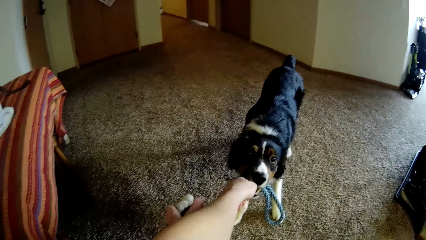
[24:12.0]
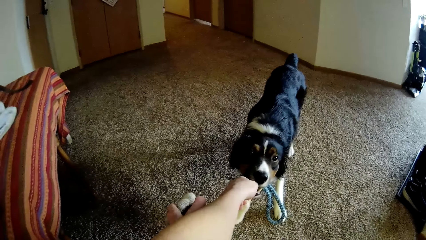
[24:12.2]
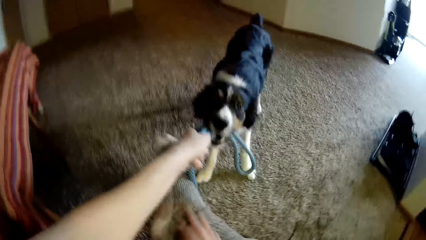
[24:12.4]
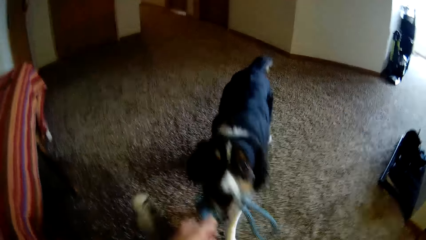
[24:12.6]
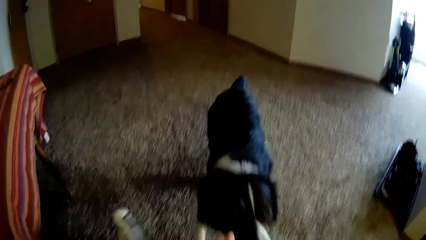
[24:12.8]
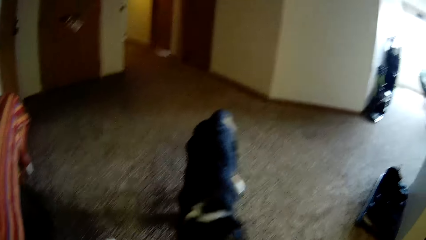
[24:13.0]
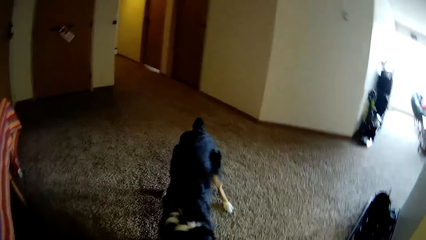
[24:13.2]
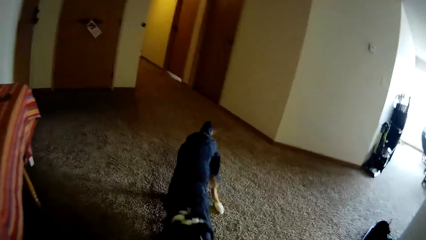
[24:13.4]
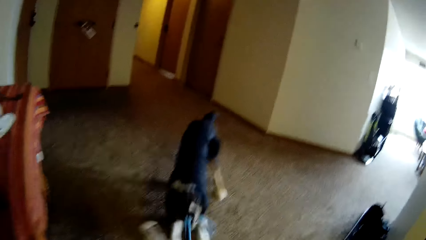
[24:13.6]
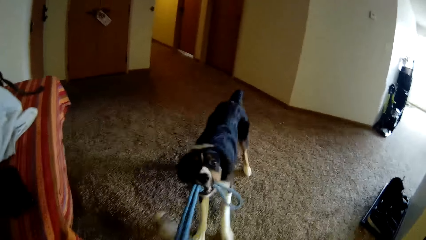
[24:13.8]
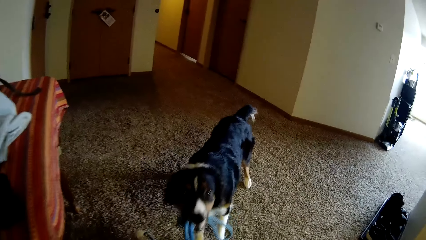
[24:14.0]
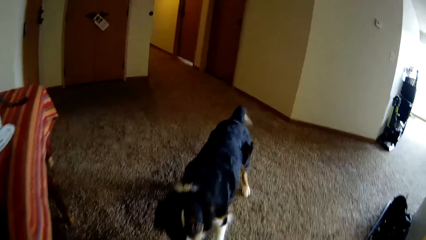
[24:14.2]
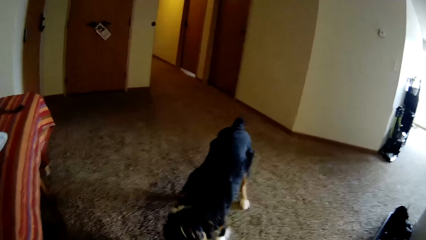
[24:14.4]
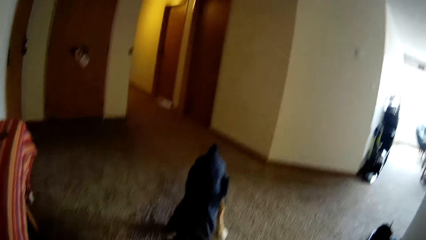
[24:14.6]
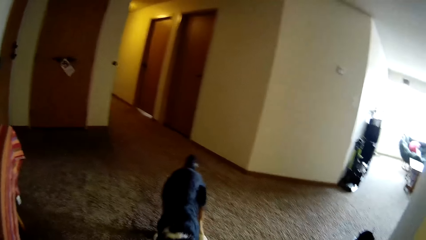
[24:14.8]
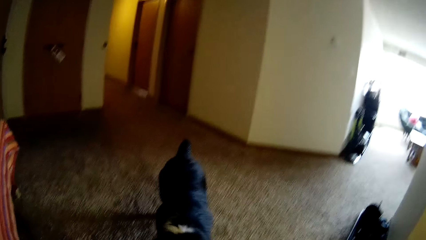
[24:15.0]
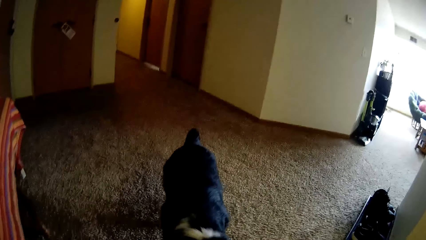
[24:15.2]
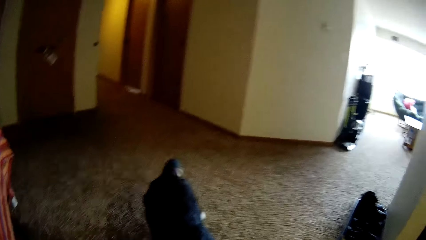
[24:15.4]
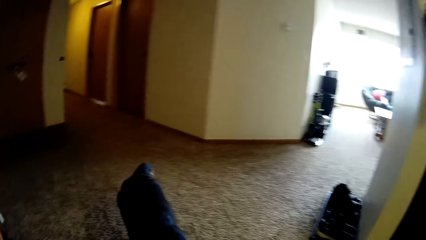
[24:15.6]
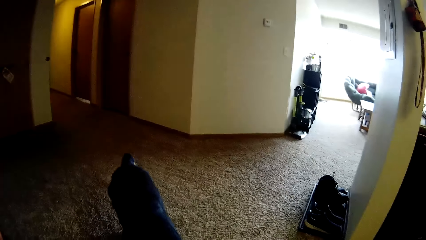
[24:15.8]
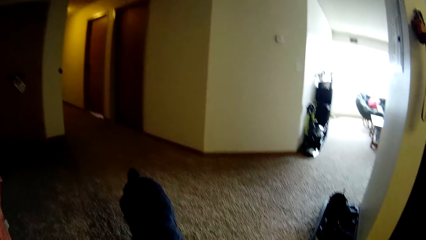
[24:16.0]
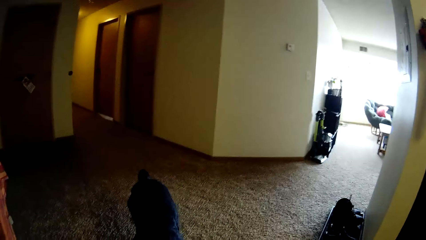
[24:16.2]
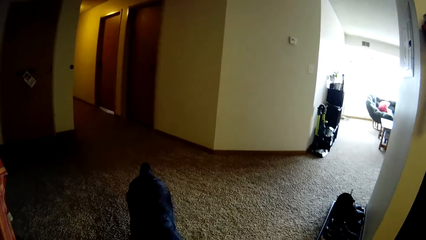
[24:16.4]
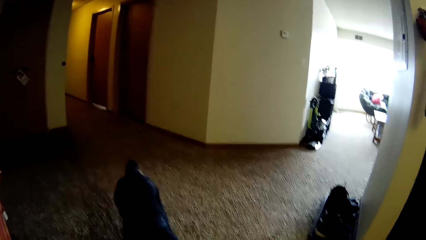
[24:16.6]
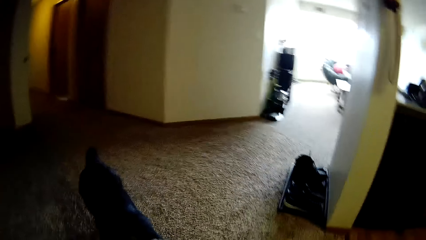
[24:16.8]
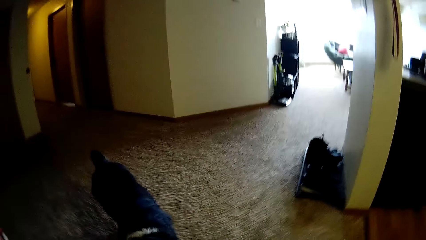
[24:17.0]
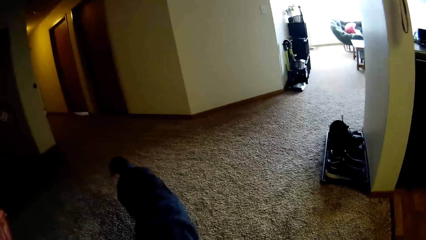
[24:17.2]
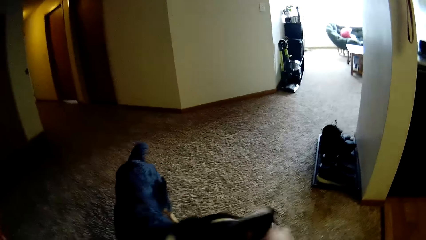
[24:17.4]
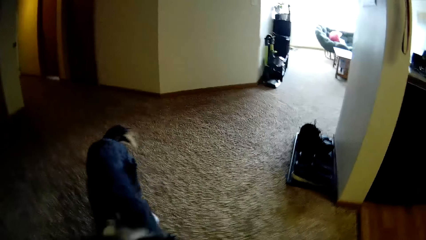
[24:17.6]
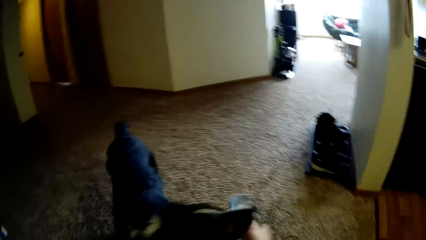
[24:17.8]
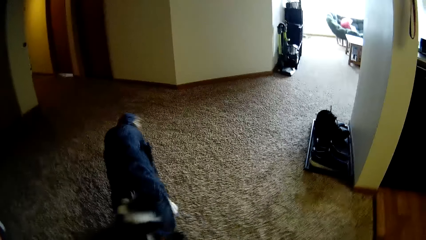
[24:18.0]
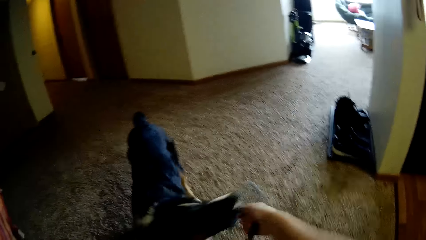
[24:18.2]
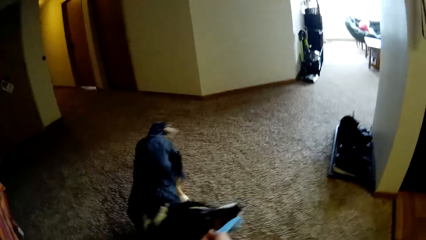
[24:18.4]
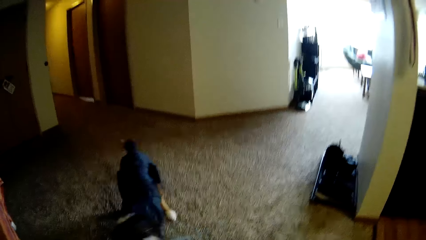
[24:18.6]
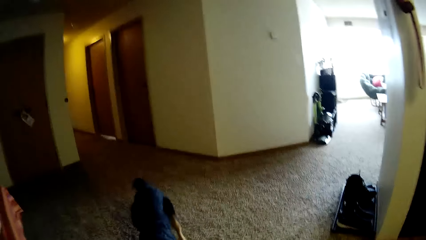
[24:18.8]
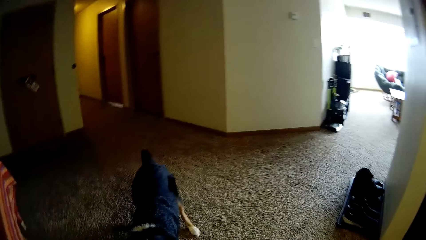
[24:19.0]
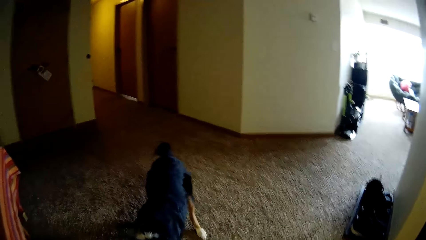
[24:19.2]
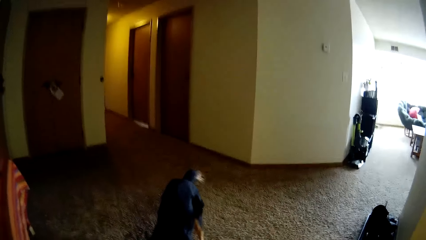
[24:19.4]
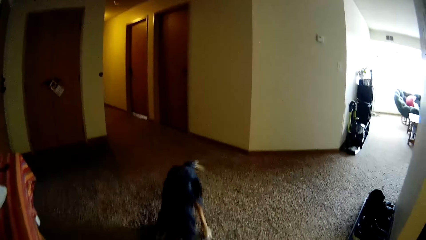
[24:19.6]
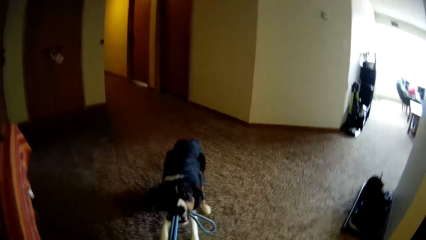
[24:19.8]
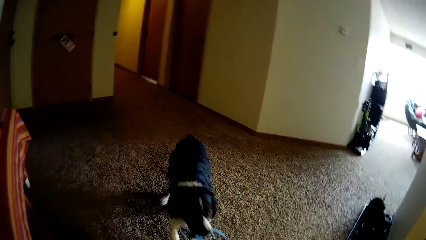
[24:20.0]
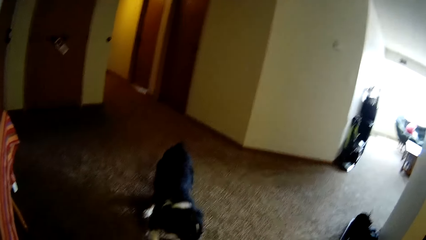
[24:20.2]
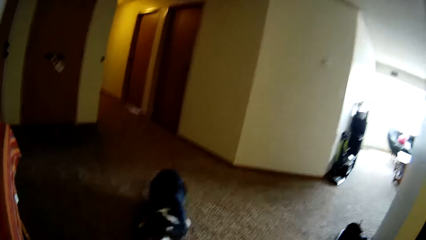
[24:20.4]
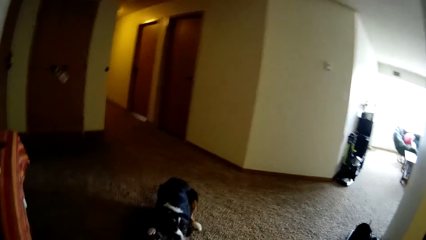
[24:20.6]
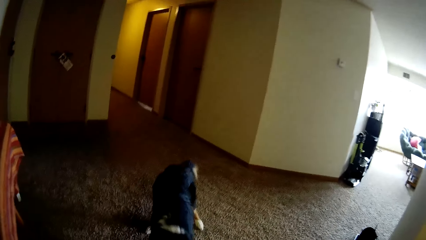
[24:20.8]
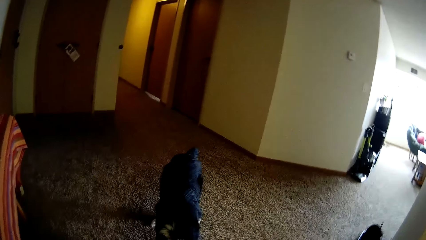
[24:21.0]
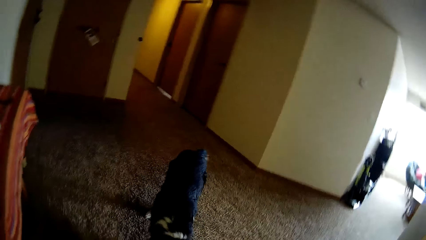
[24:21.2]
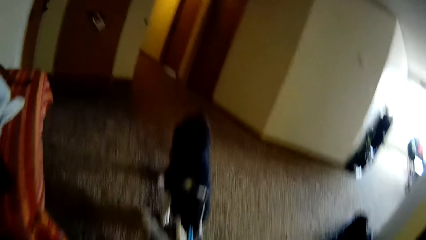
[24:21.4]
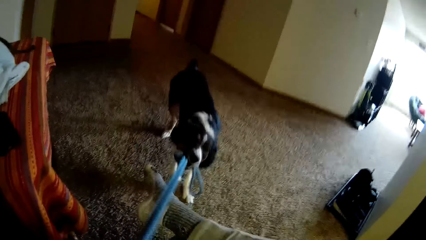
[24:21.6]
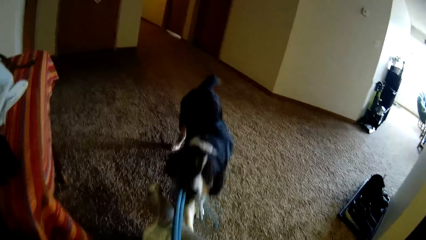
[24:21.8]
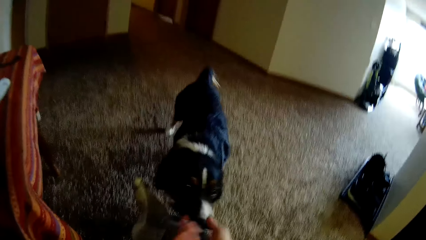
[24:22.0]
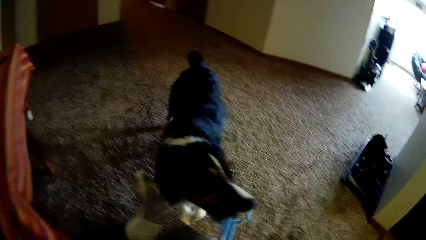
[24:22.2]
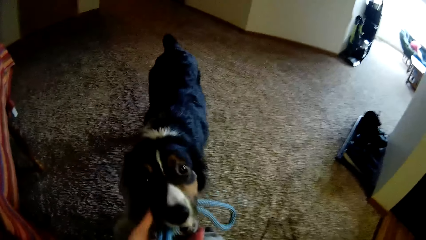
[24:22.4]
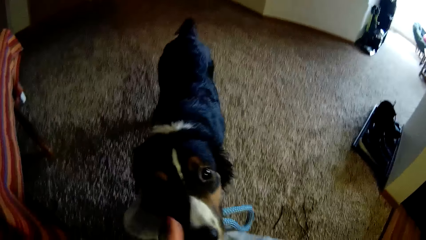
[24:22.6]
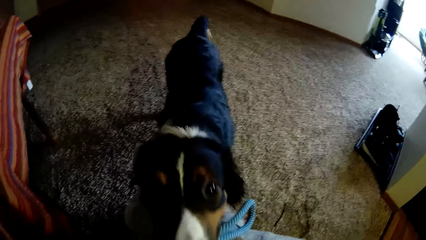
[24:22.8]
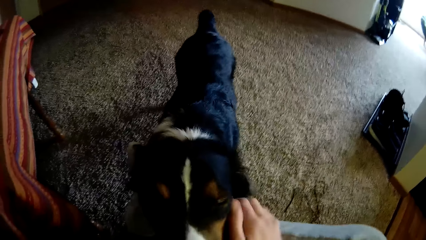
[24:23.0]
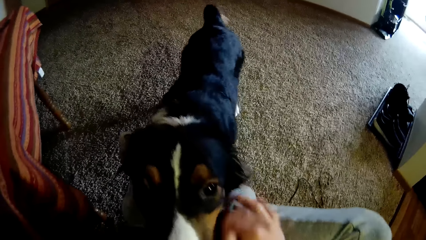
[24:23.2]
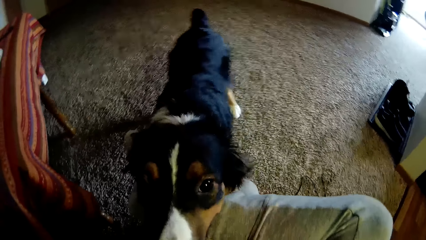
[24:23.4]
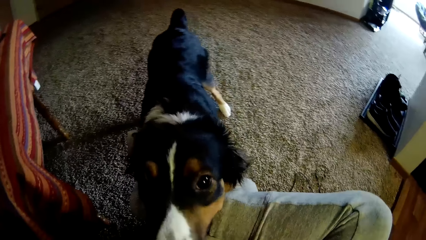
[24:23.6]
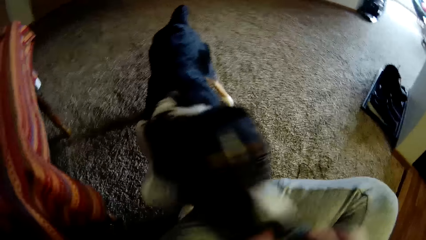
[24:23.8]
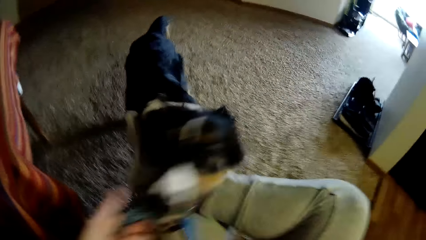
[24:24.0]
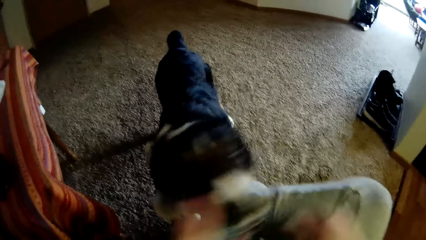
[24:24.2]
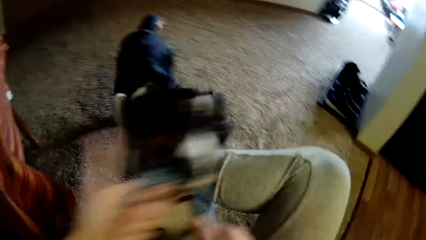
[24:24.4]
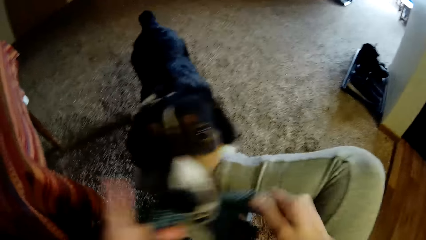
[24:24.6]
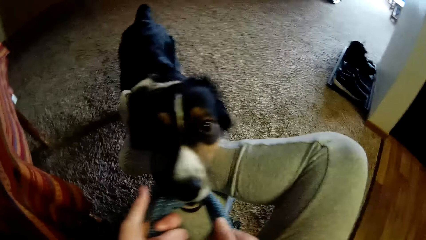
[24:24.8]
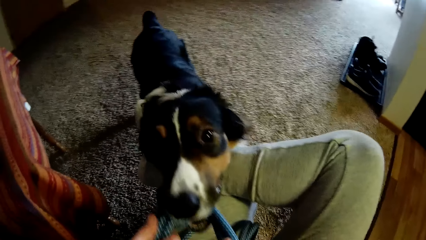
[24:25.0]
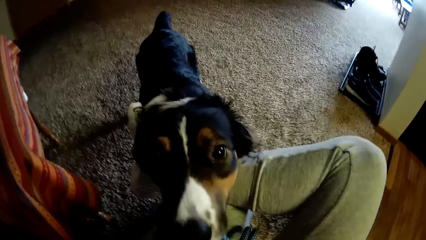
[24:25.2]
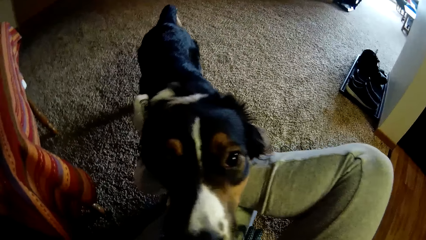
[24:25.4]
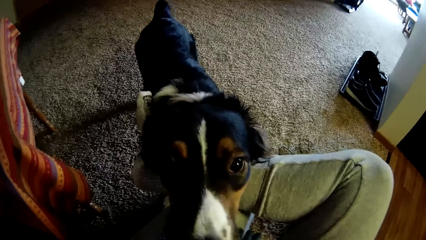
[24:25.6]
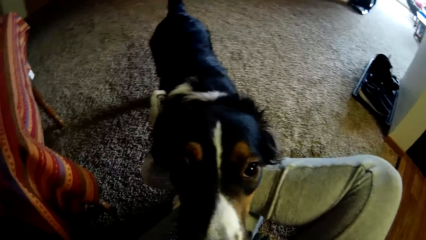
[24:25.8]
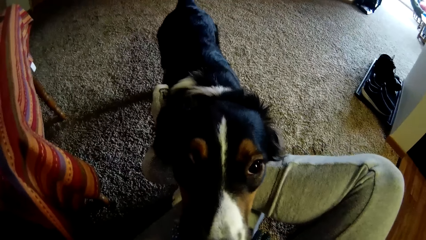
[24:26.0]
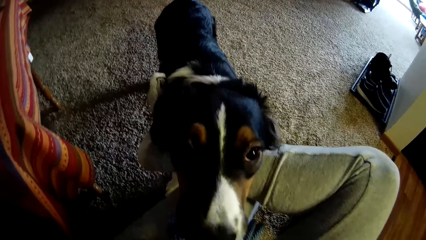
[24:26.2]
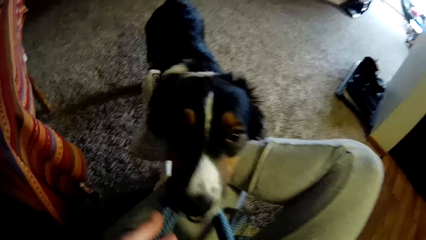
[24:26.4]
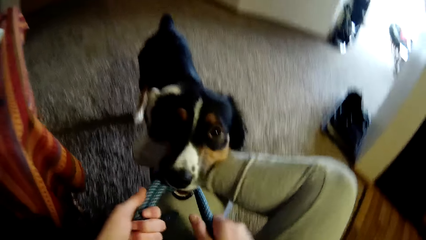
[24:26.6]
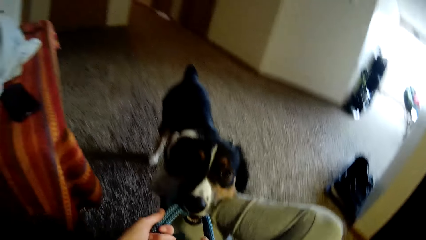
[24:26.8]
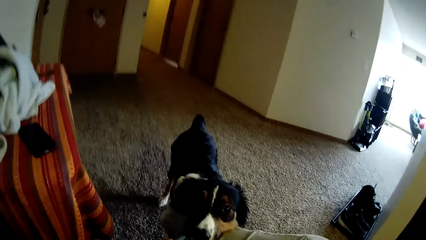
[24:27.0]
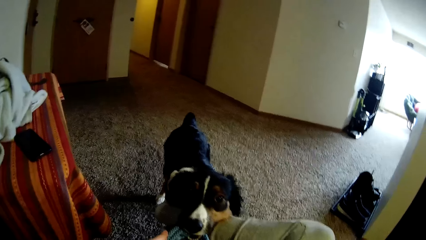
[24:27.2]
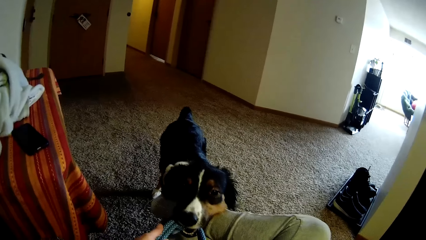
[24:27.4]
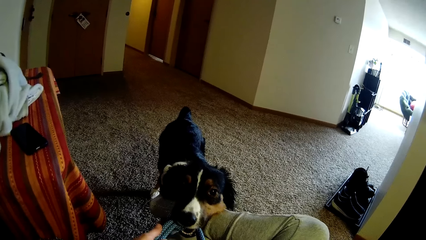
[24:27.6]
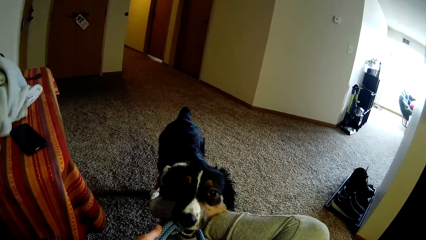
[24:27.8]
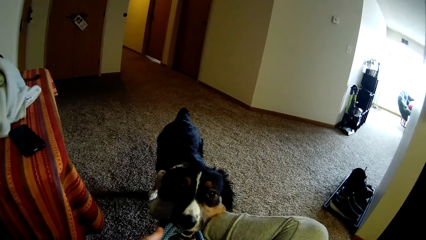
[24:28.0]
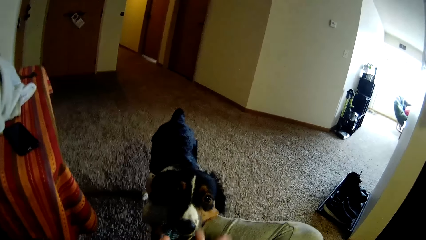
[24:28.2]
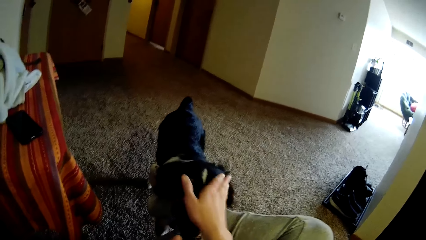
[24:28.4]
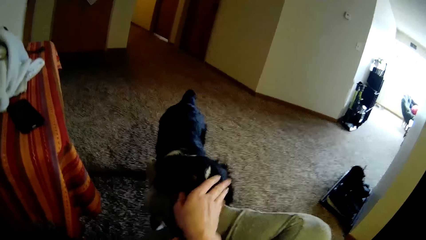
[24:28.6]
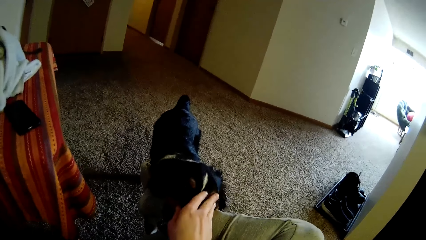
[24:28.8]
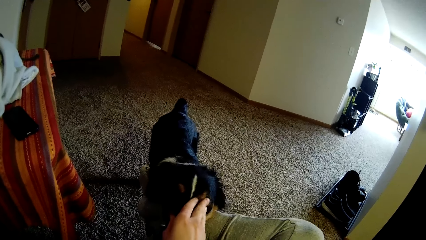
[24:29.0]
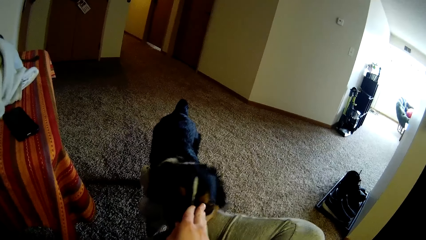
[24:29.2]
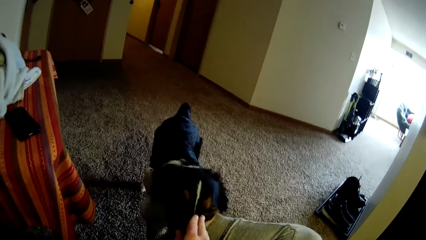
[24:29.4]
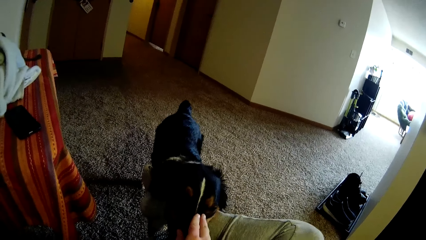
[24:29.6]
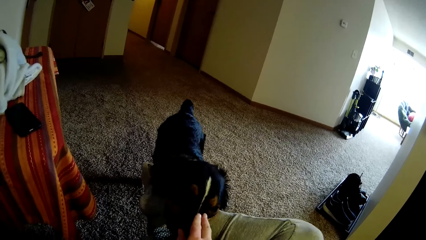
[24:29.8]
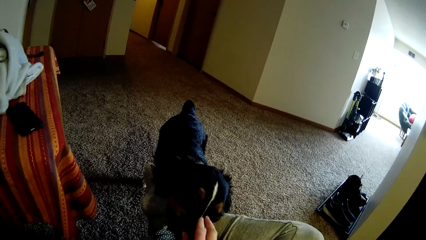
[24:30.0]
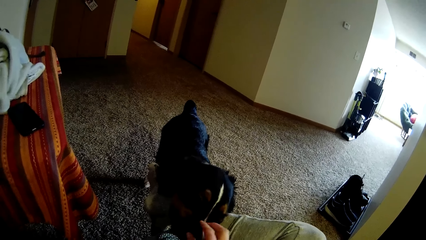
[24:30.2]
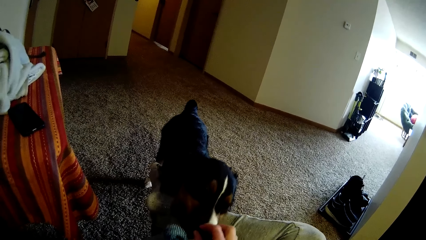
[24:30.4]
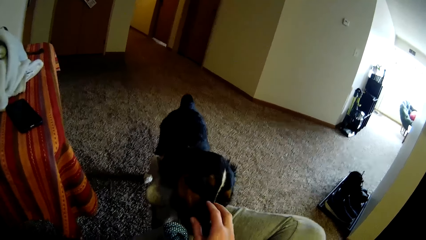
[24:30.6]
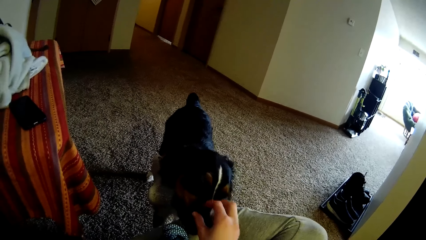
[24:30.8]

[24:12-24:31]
The camera wearer plays with the dog.
